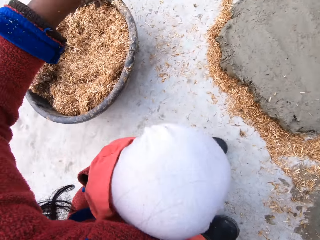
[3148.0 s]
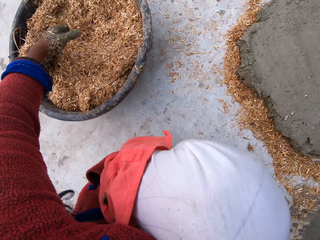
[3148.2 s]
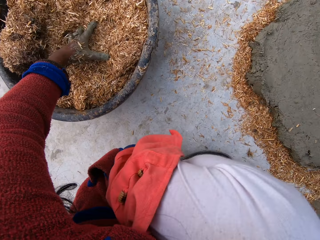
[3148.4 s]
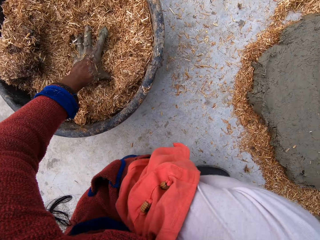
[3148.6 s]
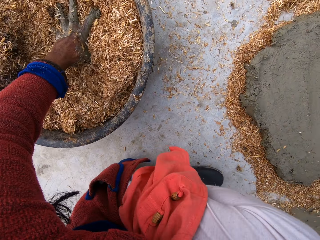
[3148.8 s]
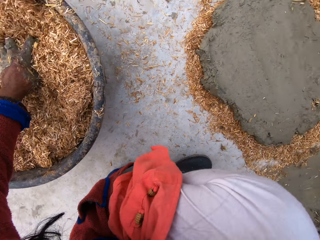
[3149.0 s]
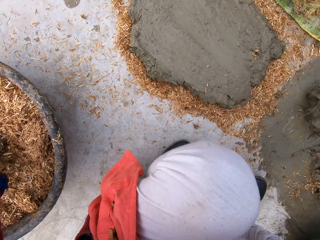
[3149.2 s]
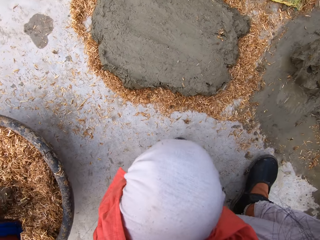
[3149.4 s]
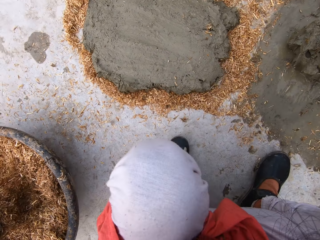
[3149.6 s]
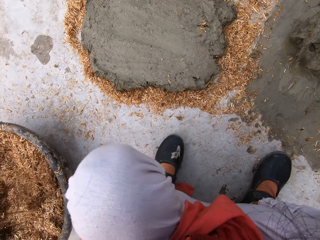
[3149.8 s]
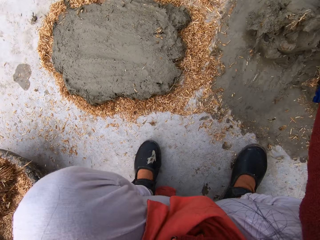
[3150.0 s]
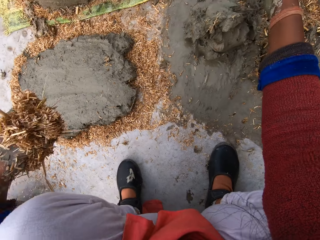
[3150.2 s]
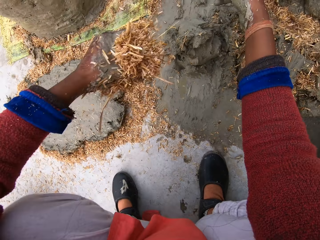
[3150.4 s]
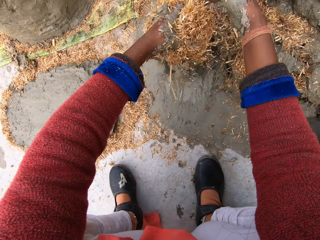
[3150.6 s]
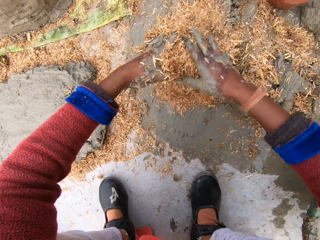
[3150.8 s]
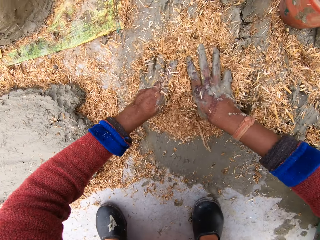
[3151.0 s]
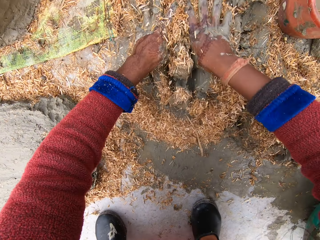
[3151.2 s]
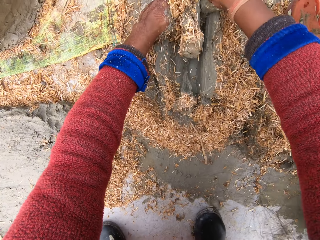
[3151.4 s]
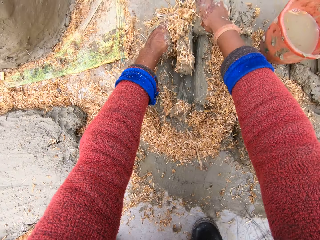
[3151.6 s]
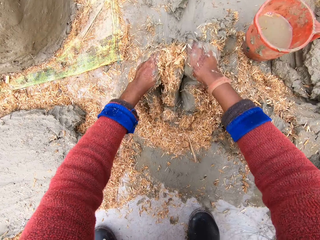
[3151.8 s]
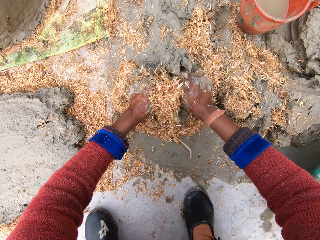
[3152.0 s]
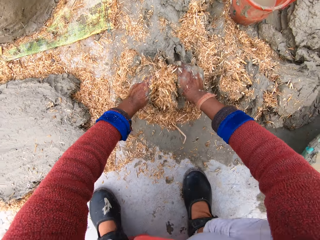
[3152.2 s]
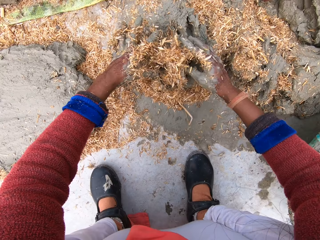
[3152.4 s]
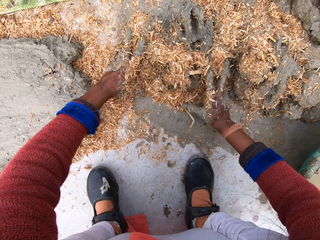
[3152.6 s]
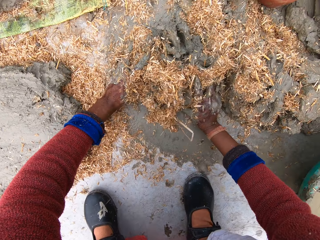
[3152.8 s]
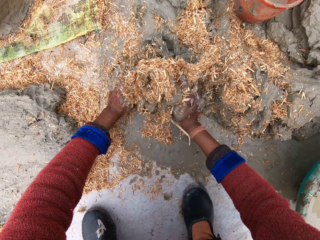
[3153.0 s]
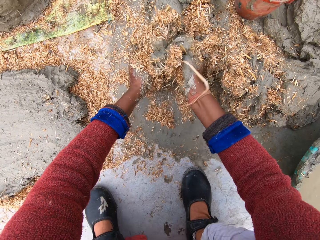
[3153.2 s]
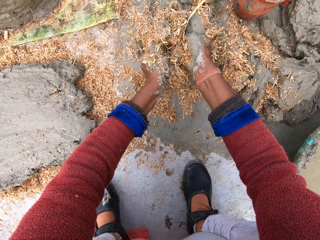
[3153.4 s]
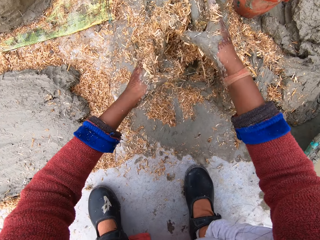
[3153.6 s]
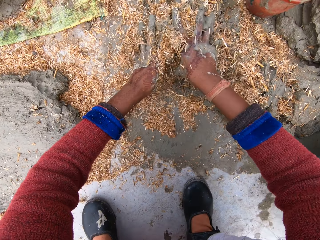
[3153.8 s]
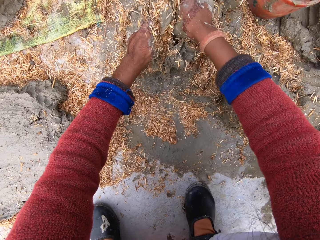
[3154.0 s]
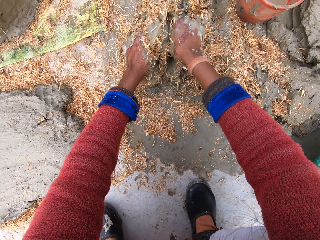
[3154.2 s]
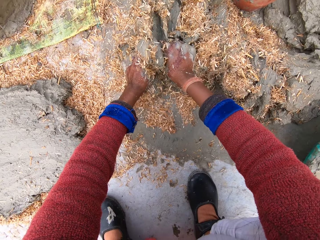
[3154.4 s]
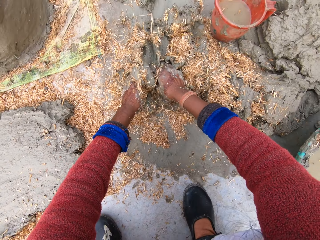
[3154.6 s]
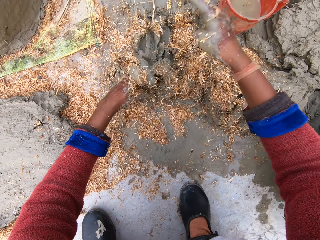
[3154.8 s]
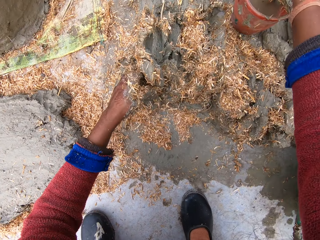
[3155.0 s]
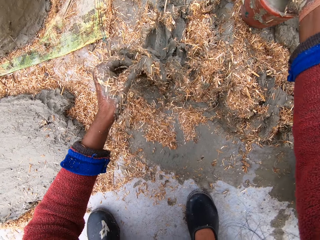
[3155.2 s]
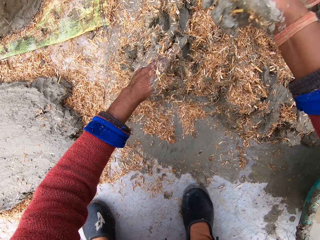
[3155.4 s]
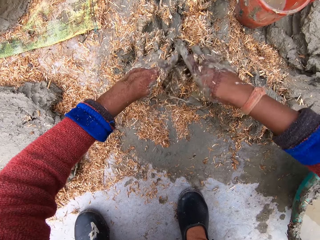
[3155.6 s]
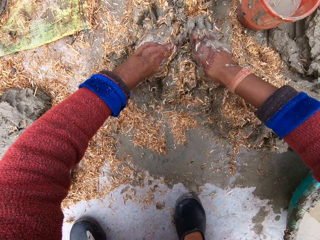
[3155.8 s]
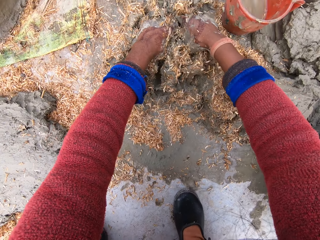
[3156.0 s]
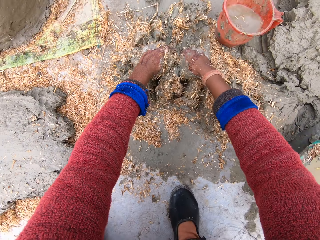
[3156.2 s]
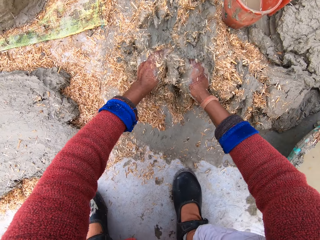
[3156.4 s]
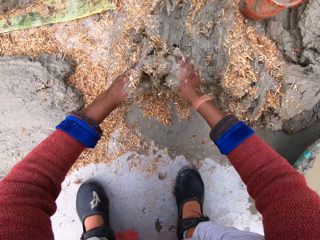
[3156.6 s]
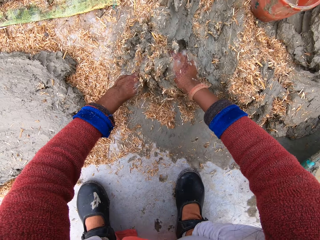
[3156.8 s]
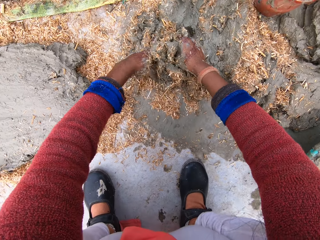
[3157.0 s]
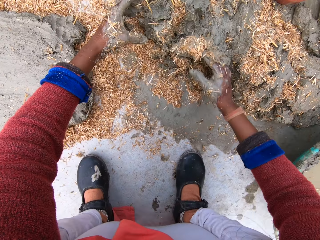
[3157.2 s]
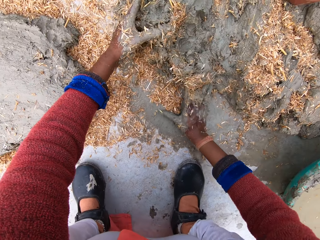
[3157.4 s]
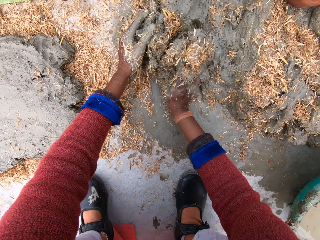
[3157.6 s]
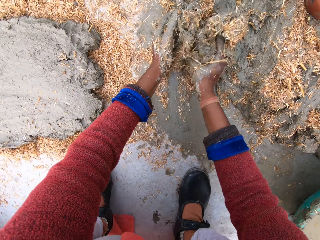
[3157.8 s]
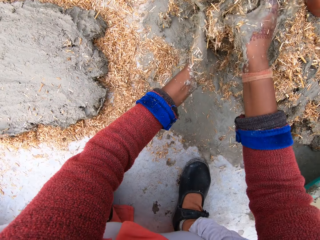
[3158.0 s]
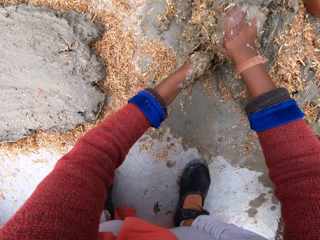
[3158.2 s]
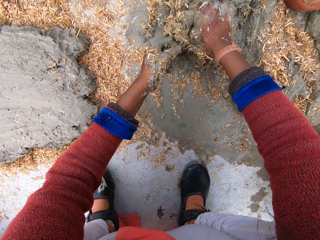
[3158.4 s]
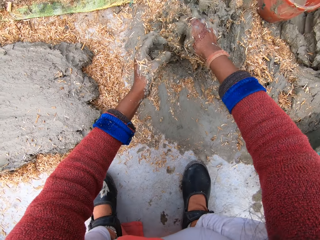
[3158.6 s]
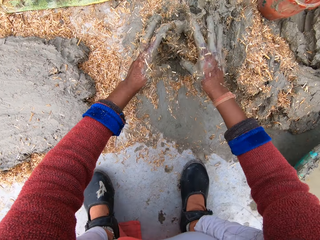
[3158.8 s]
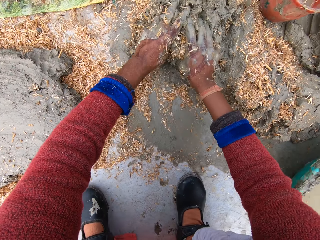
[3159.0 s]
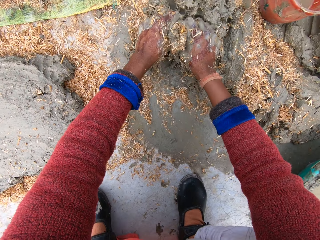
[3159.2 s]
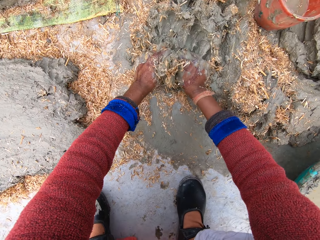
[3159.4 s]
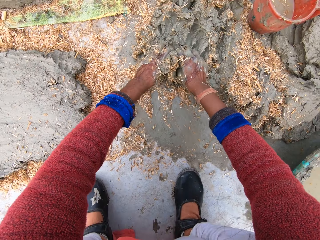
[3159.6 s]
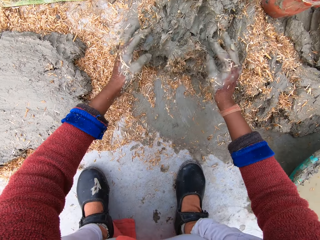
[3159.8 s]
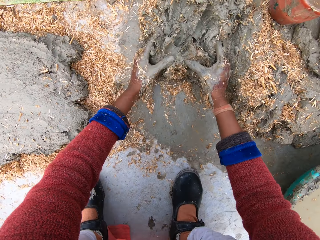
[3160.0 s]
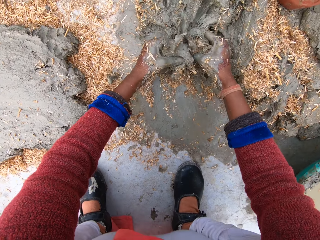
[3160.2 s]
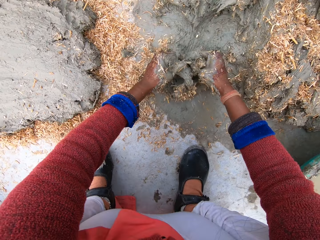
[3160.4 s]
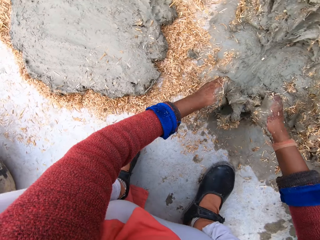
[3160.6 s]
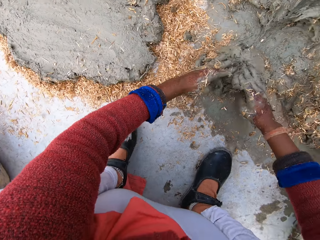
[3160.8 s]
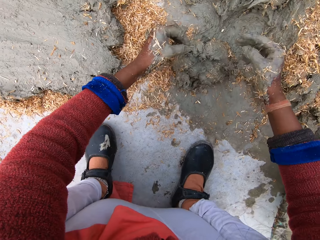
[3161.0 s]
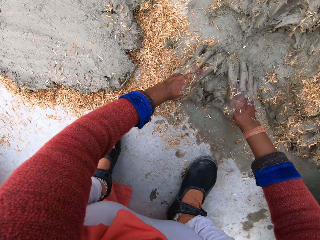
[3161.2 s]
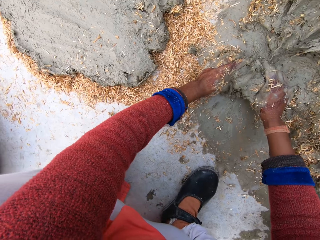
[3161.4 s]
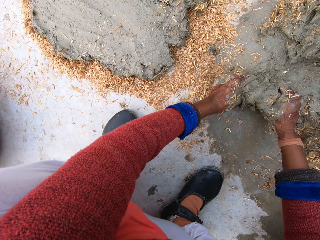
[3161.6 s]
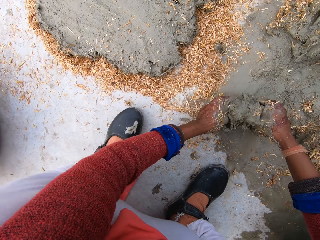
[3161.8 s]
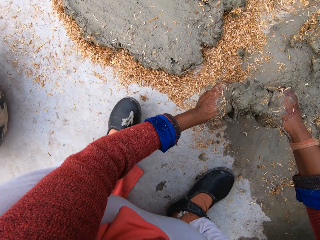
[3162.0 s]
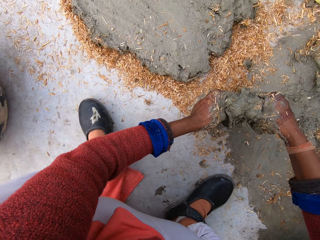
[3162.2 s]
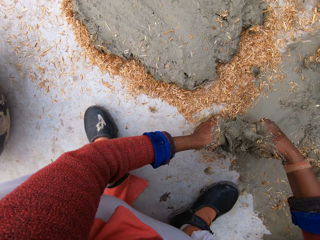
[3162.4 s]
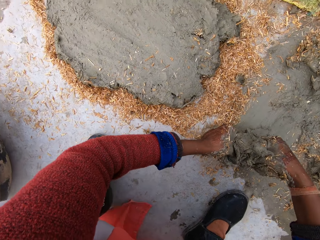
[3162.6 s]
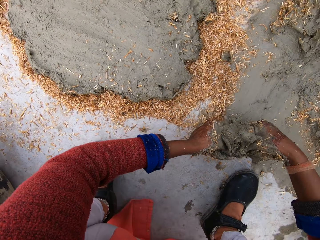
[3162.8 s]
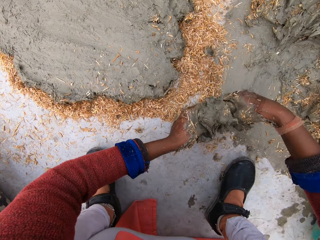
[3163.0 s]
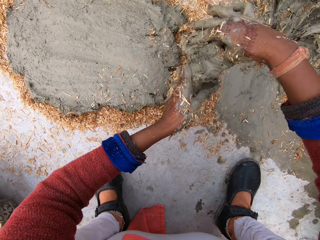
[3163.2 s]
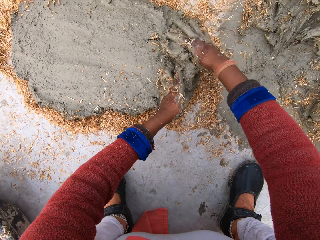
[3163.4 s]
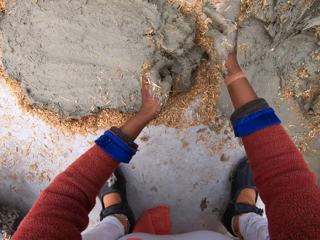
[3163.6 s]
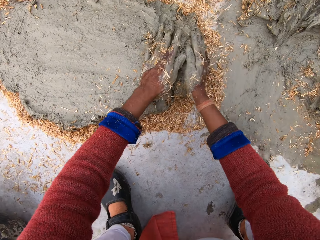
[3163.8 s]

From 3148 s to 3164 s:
The camera wearer packs sawdust from the sawdust bowl with her right hand. She picks clay soil from a basin. She pours the sawdust on the clay portion. She mixes the clay with the sawdust. She mixes the clay soil with the sawdust again. She dips her right hand into the cup of water. She scoops water from the cup. She sprinkles water on the clay. She mixes the clay with the sawdust. She mixes the clay soil with the sawdust again. She cuts out a portion of clay from the heap of clay. She pulls the clay soil. She picks the clay portion. She pastes the clay portion on the clay on the sawdust.
